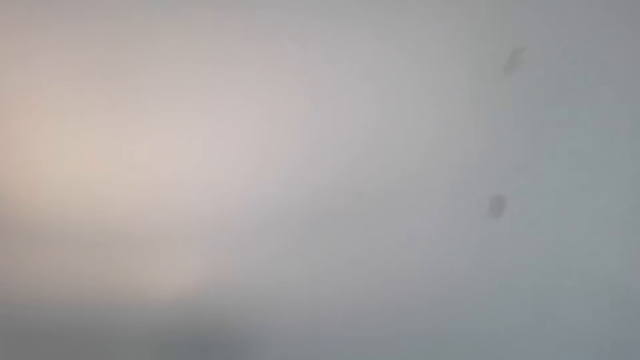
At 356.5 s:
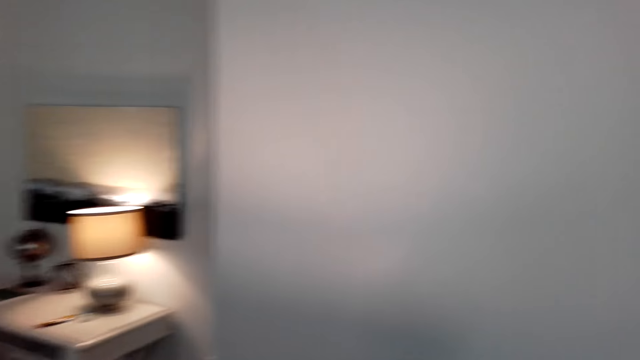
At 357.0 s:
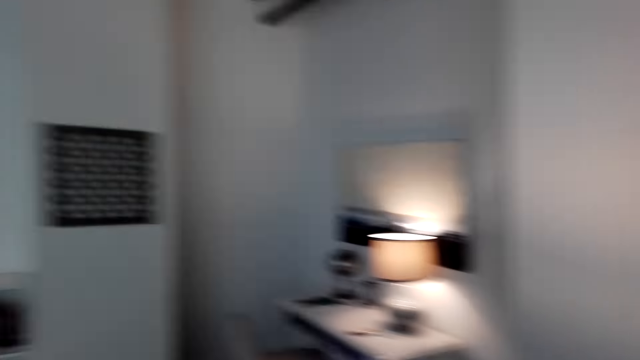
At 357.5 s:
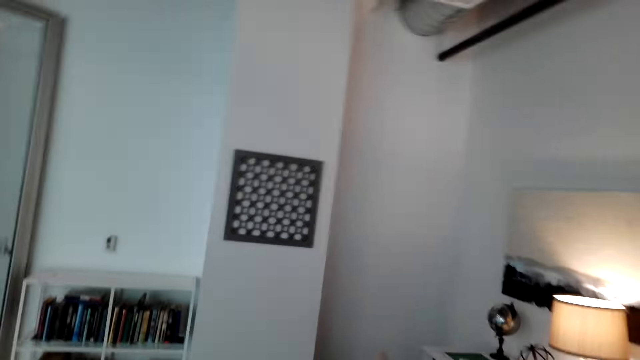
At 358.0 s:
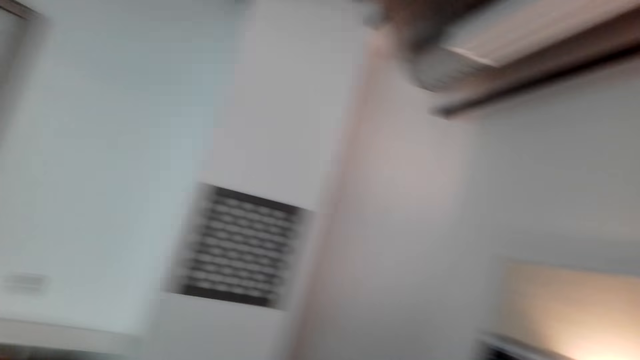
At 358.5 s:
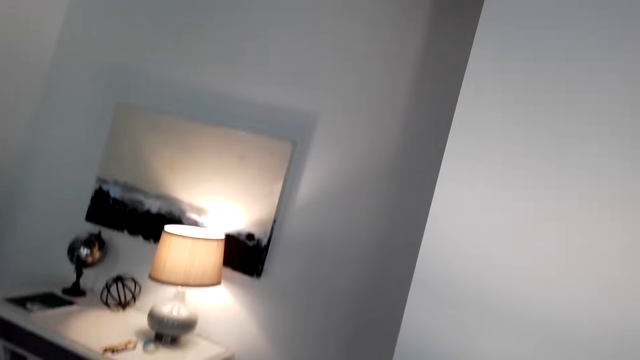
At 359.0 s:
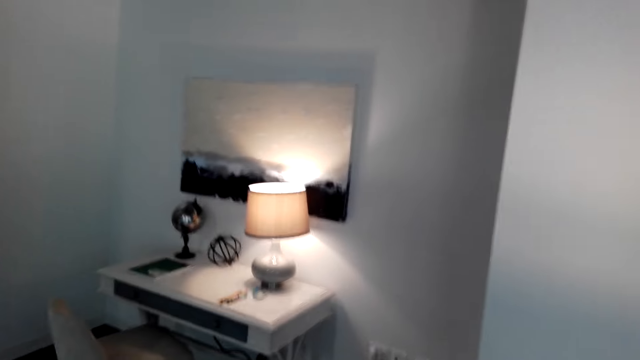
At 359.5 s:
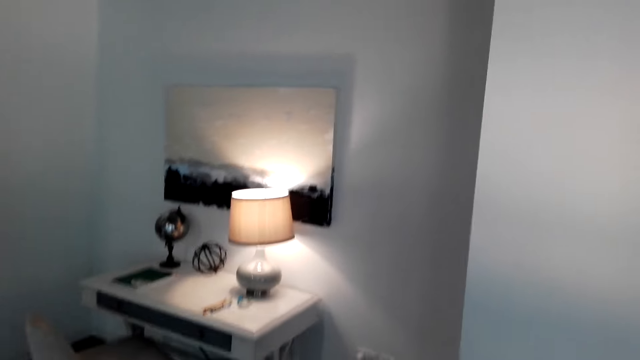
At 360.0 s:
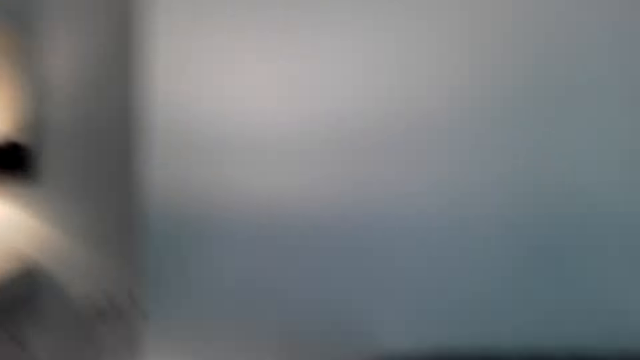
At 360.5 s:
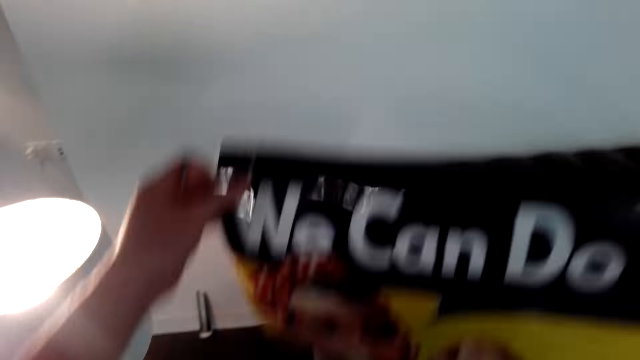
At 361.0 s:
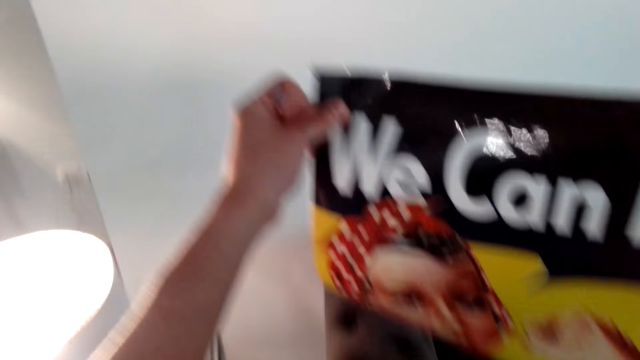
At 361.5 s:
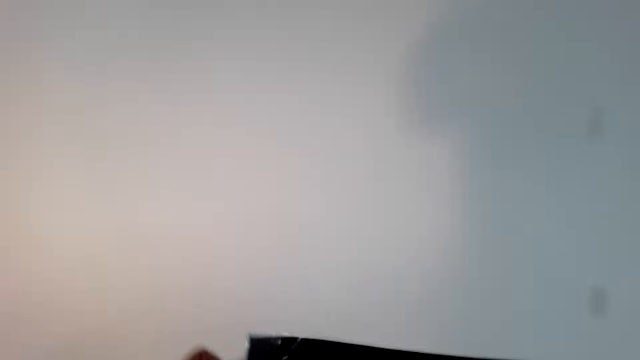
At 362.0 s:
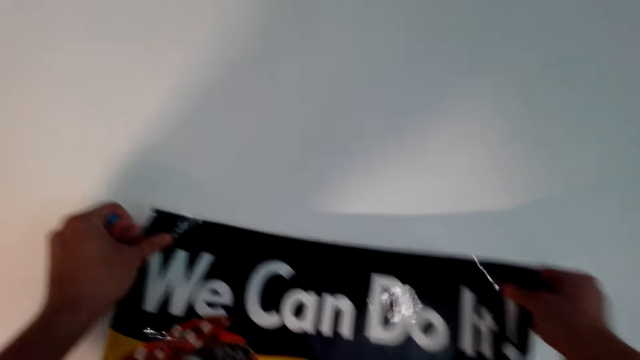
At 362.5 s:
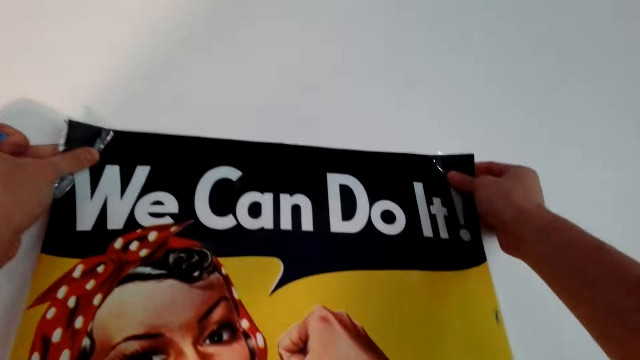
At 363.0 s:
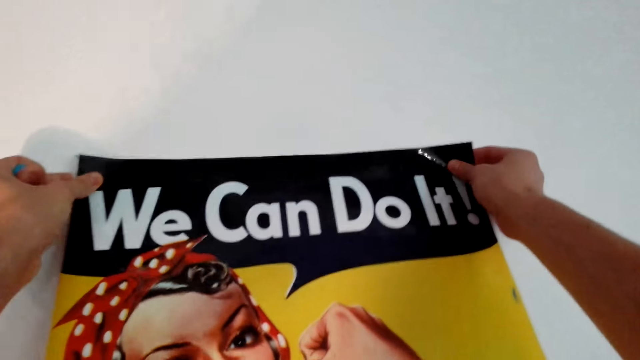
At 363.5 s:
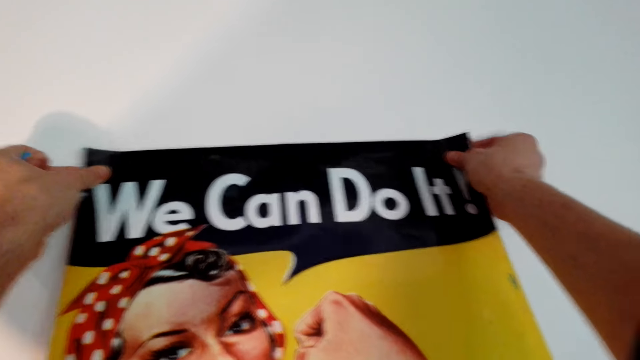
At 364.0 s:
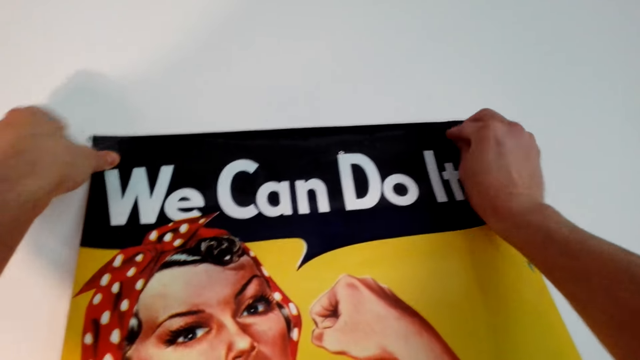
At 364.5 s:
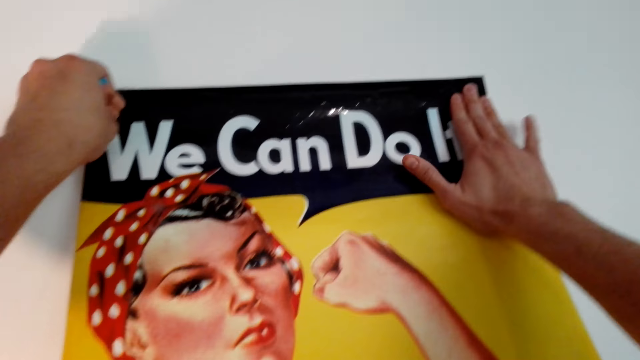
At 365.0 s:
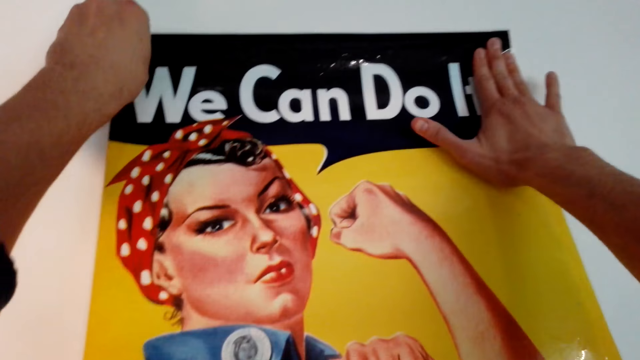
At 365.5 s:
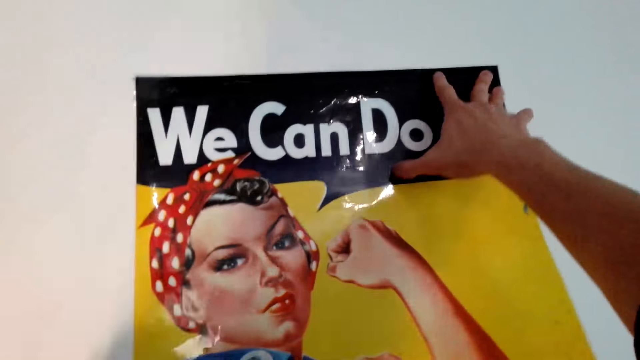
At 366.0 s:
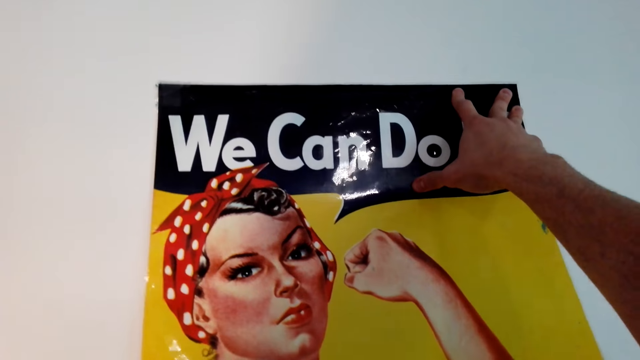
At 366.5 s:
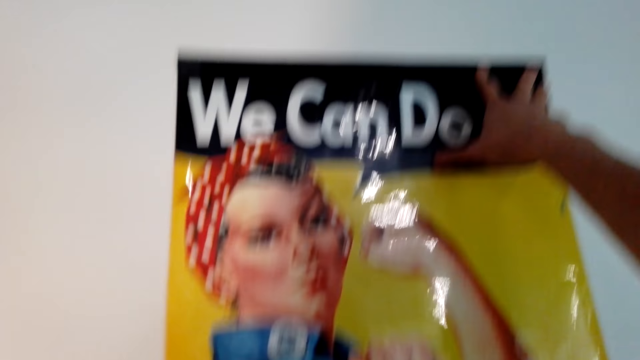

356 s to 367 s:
The camera wearer lifts the poster or wall picture. They hold the wall picture. They put the poster on the wall. They press the poster on the wall.

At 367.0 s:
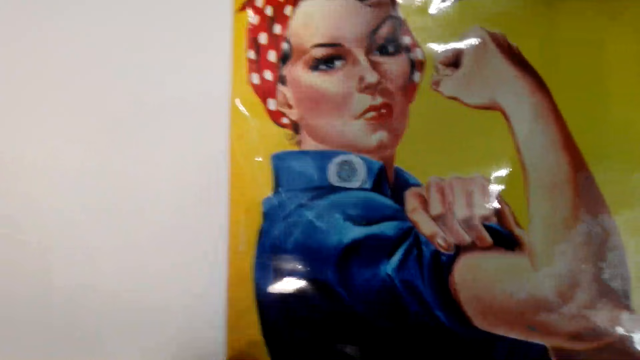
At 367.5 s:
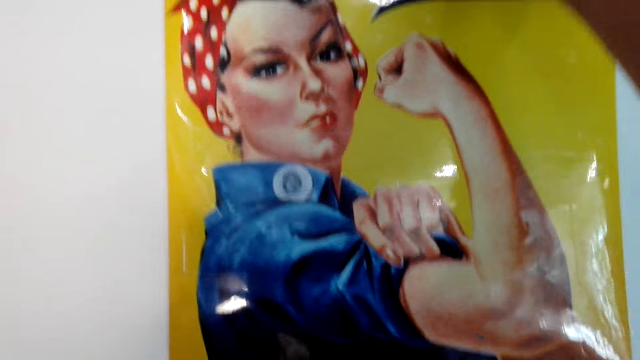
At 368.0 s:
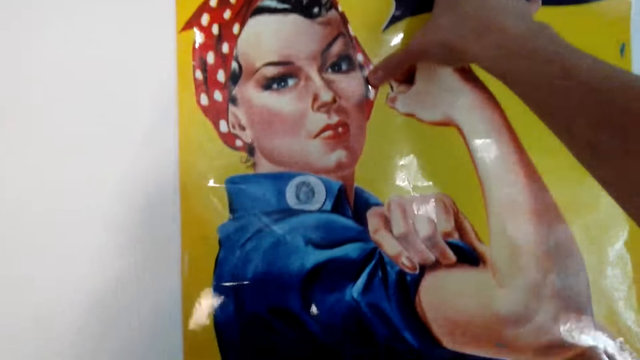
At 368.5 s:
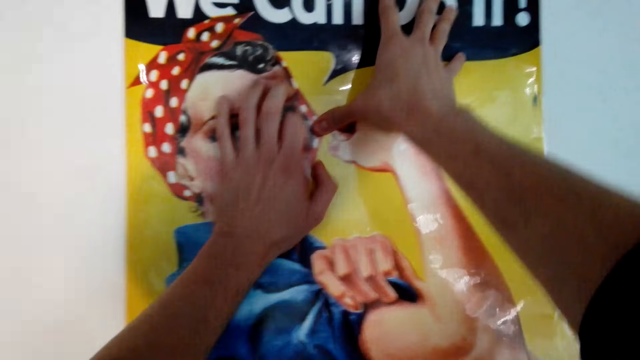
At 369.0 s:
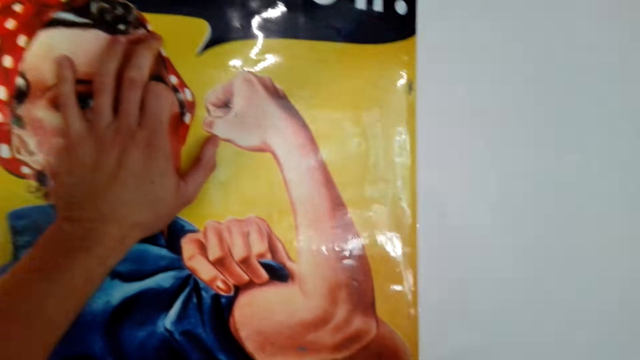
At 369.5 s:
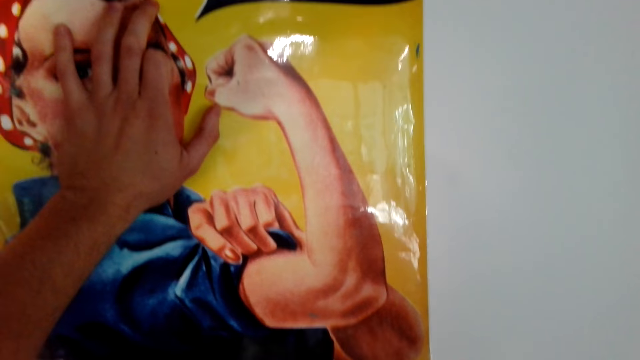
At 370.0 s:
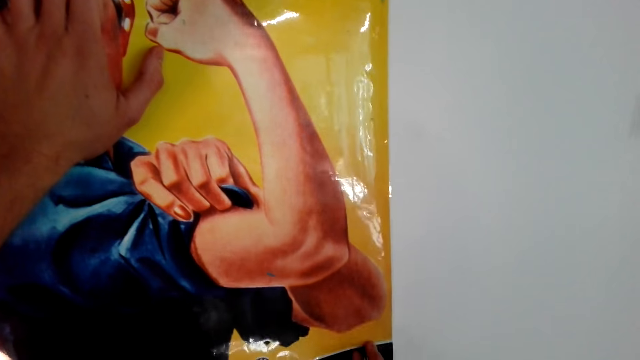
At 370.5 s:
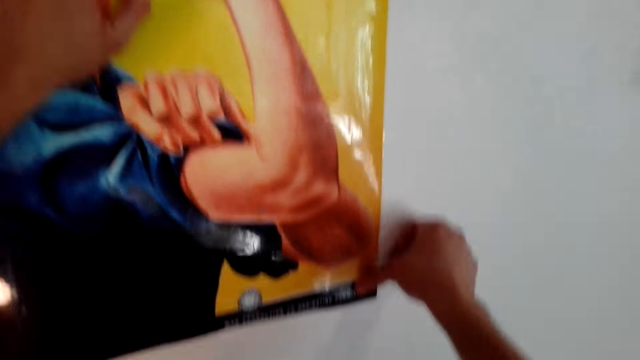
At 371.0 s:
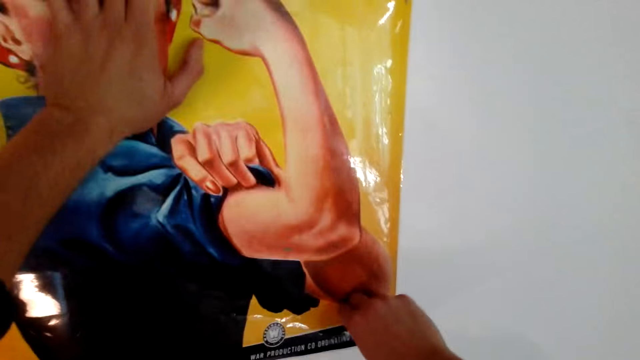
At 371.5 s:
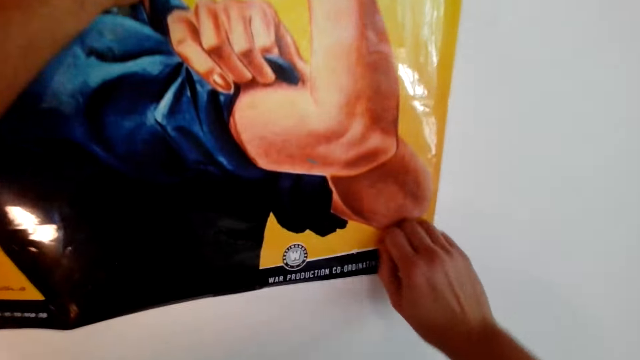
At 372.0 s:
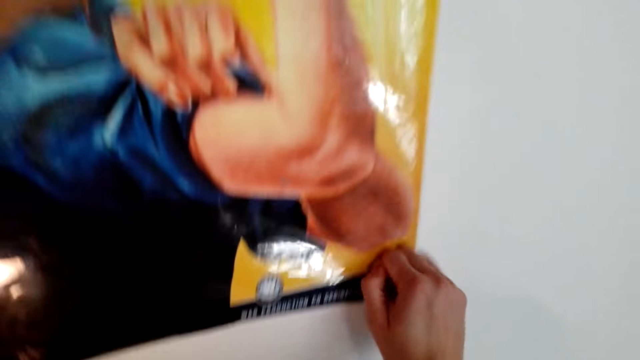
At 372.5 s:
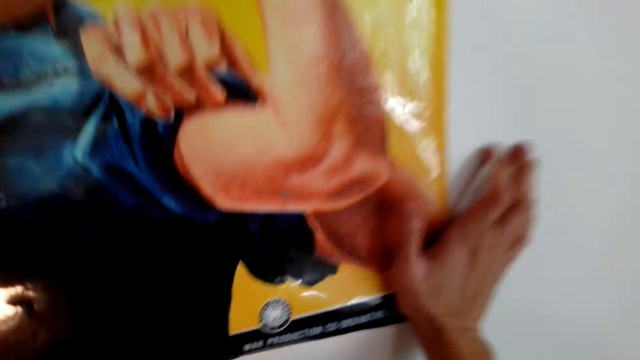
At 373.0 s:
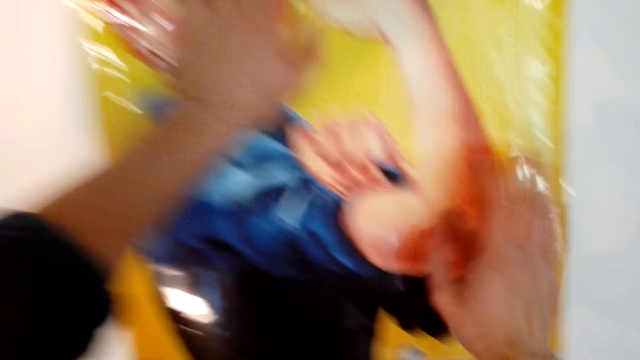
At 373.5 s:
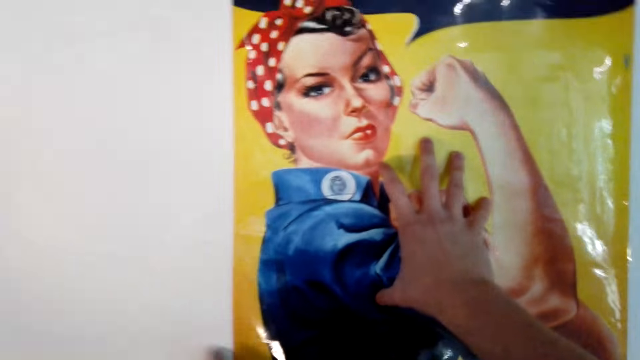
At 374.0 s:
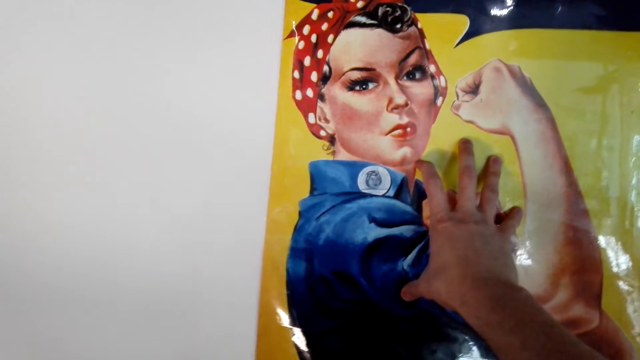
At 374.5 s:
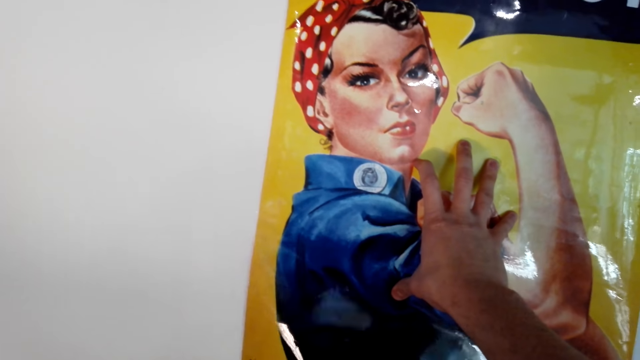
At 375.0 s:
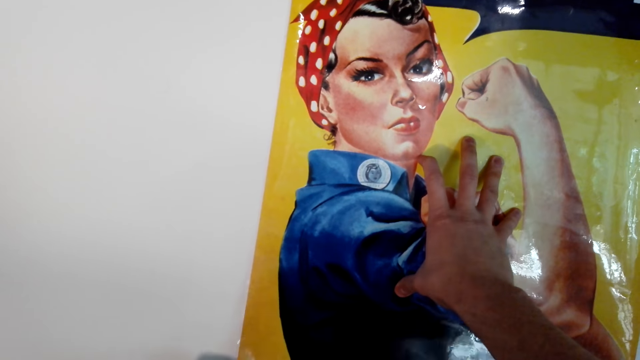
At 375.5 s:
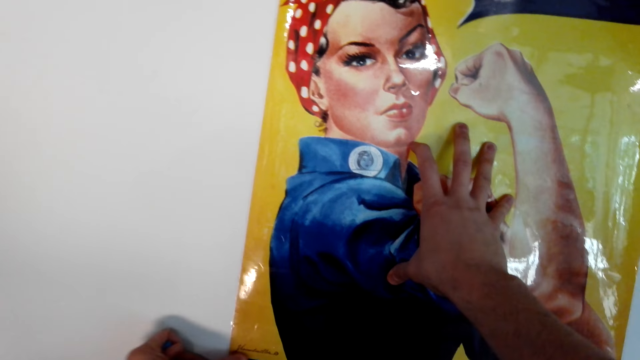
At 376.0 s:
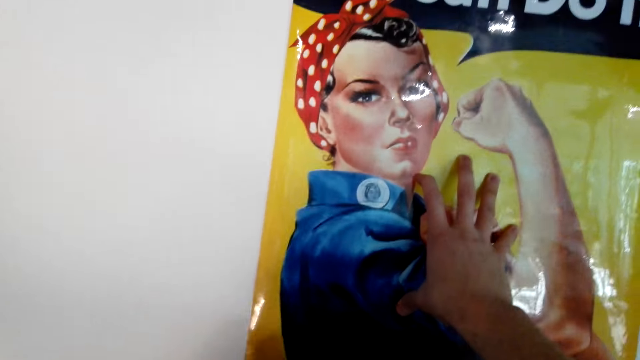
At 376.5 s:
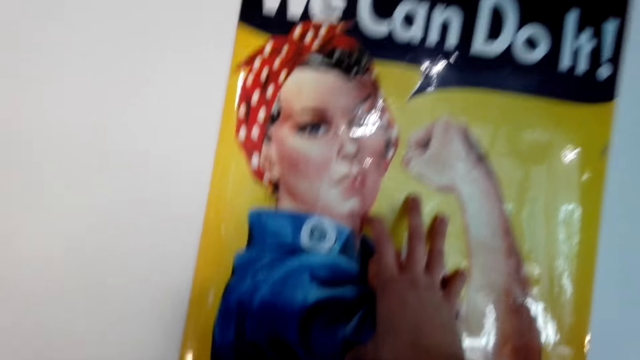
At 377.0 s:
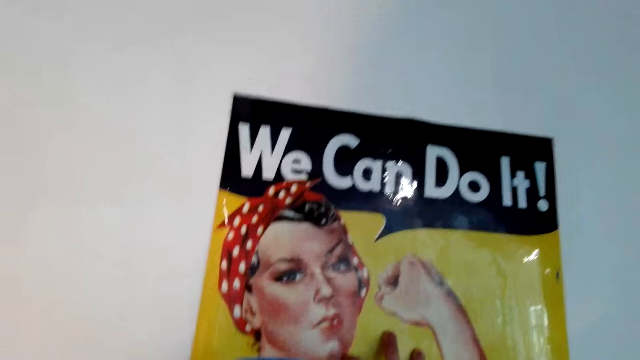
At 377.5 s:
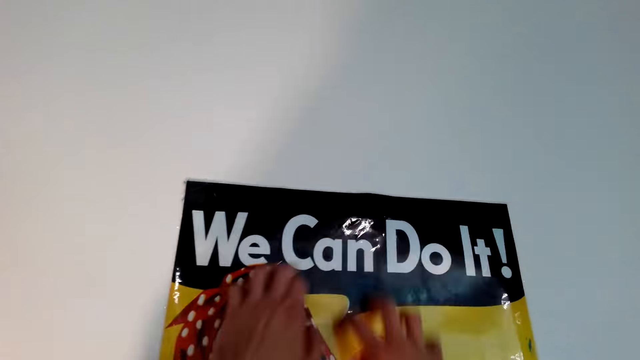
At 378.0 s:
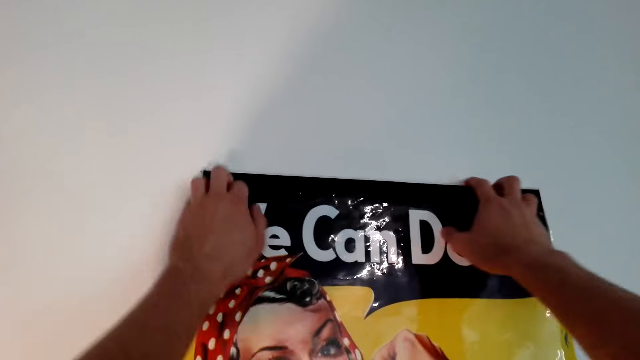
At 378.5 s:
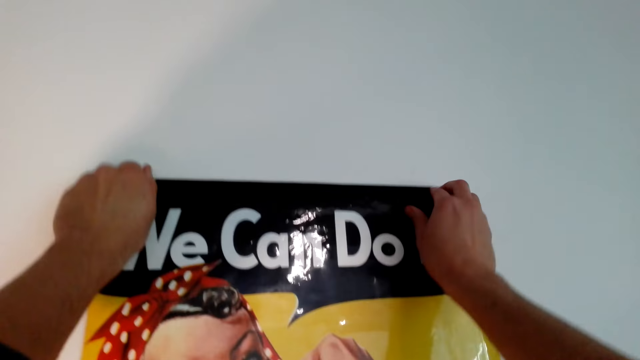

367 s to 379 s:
The camera wearer holds the poster with the left hand. They press the poster on the wall. They hold the poster with the right hand. They press the poster on the wall.
